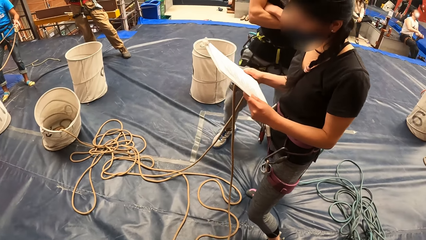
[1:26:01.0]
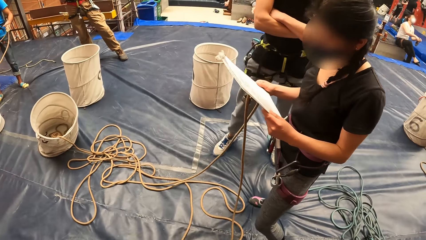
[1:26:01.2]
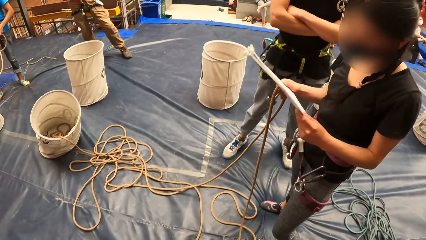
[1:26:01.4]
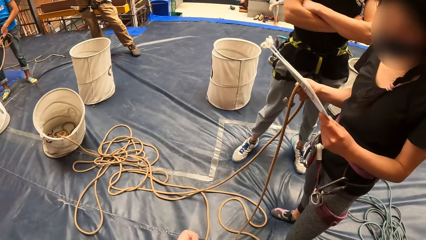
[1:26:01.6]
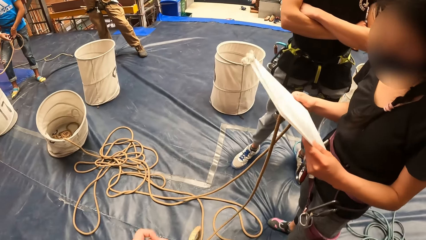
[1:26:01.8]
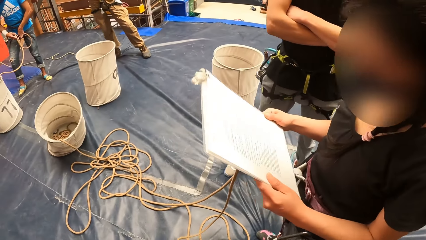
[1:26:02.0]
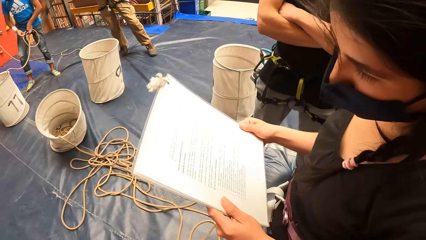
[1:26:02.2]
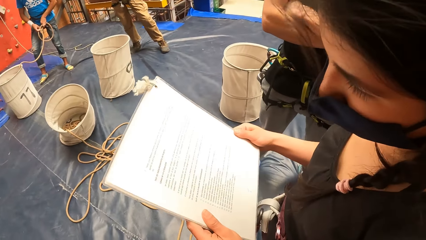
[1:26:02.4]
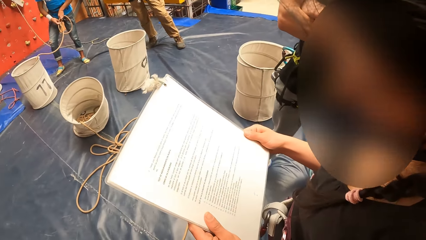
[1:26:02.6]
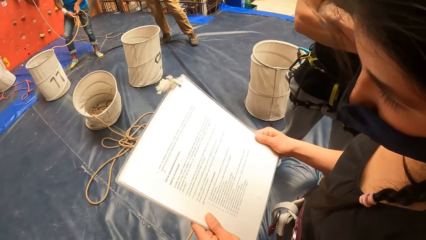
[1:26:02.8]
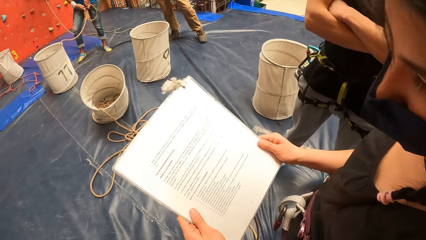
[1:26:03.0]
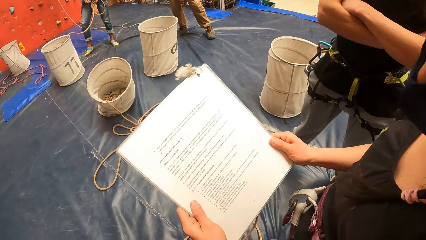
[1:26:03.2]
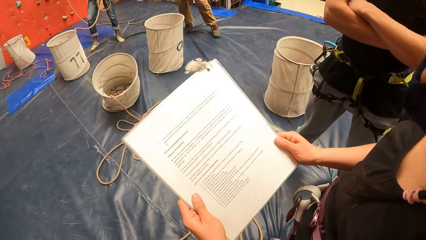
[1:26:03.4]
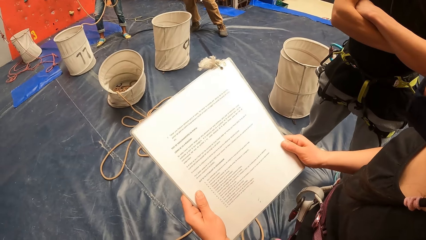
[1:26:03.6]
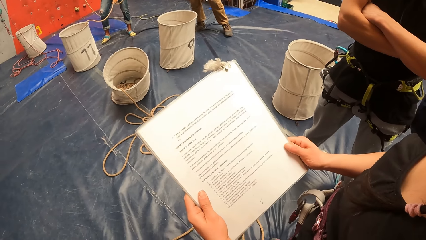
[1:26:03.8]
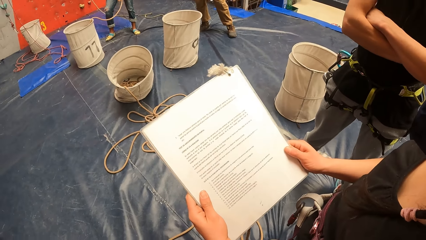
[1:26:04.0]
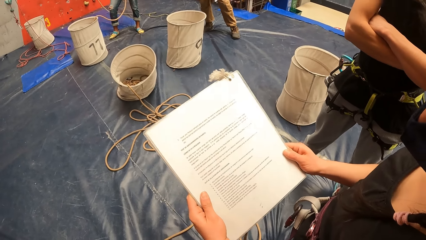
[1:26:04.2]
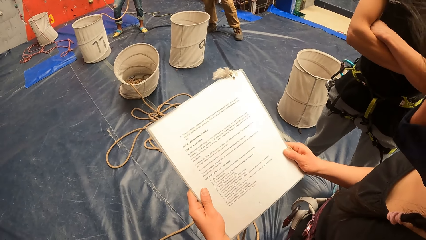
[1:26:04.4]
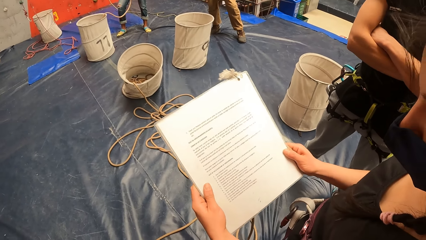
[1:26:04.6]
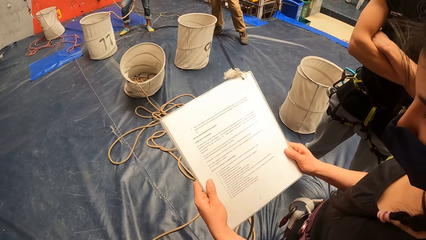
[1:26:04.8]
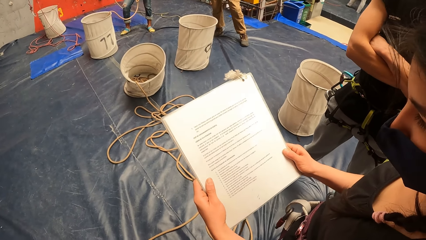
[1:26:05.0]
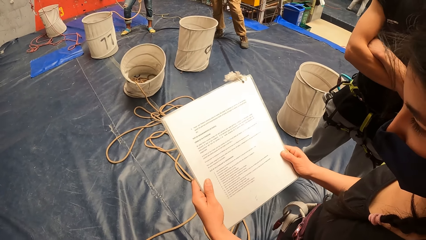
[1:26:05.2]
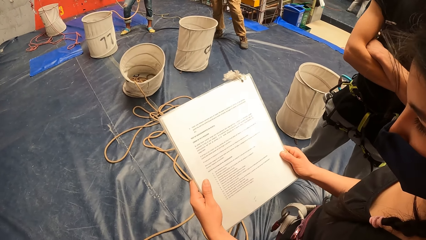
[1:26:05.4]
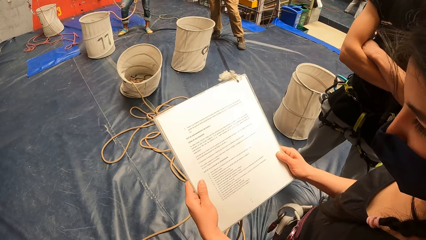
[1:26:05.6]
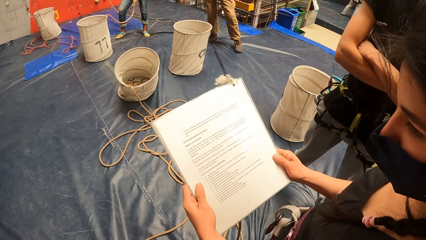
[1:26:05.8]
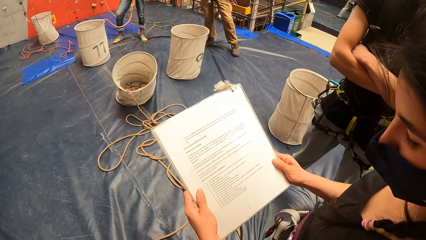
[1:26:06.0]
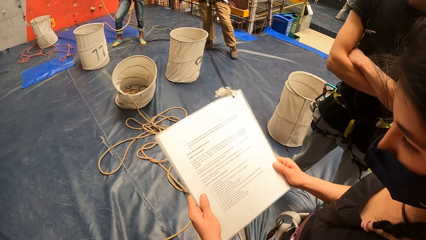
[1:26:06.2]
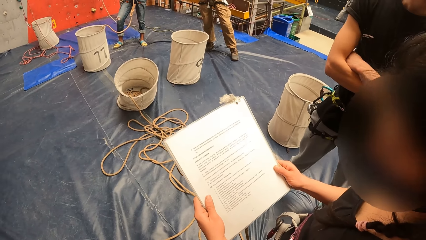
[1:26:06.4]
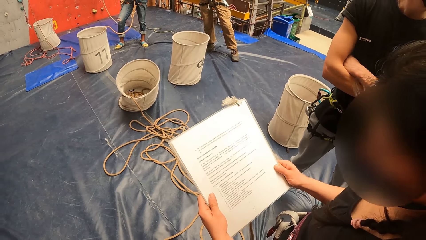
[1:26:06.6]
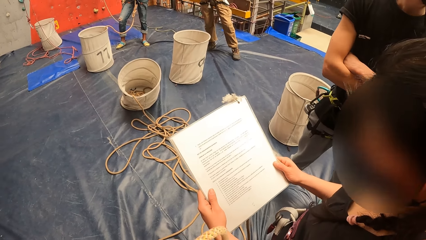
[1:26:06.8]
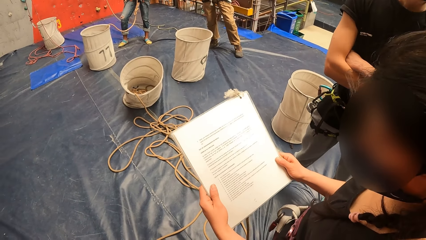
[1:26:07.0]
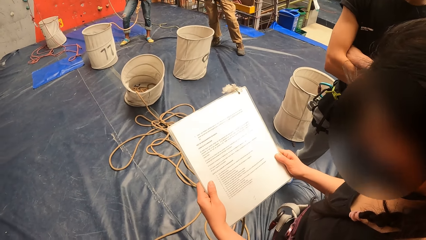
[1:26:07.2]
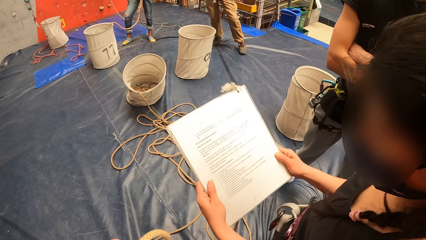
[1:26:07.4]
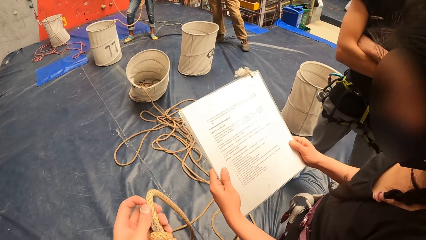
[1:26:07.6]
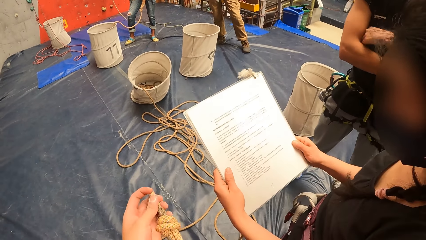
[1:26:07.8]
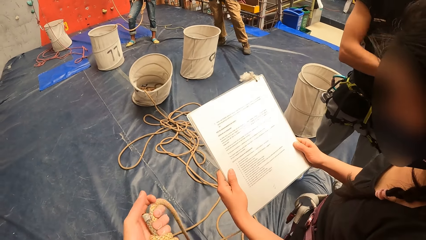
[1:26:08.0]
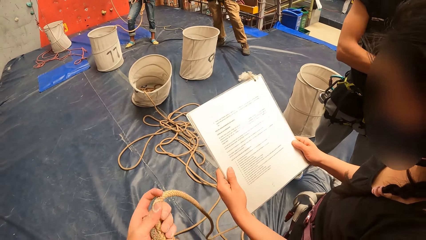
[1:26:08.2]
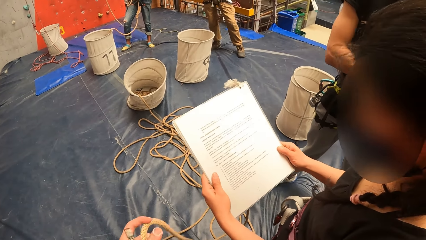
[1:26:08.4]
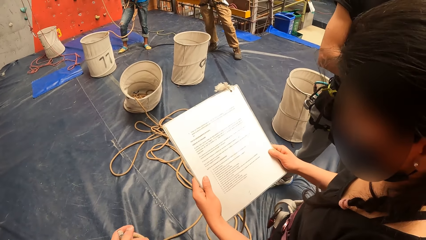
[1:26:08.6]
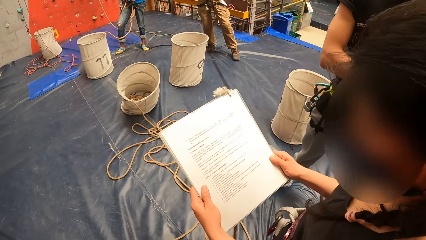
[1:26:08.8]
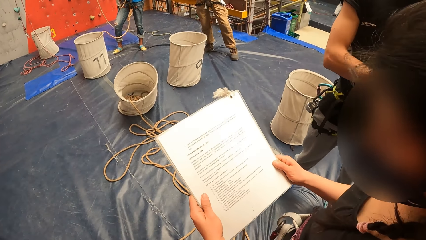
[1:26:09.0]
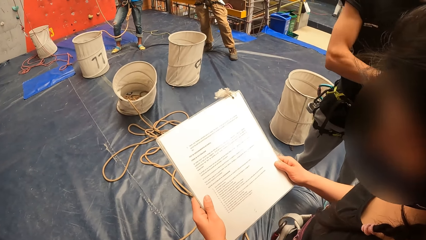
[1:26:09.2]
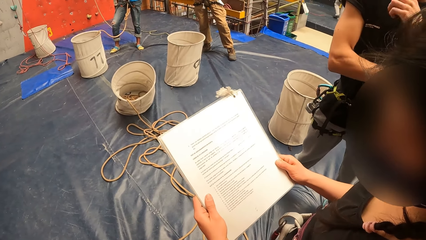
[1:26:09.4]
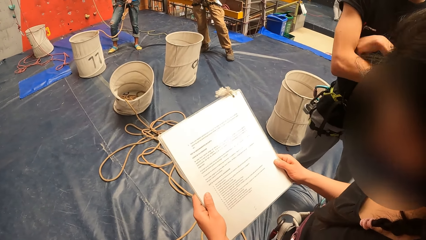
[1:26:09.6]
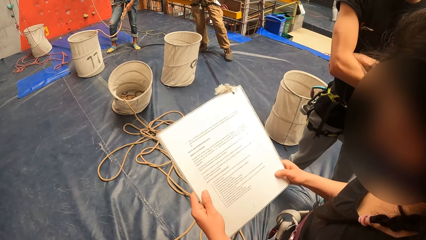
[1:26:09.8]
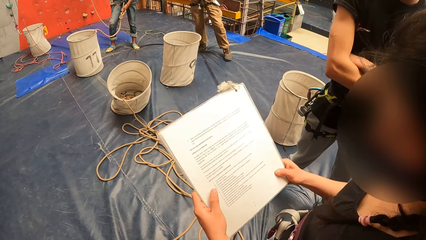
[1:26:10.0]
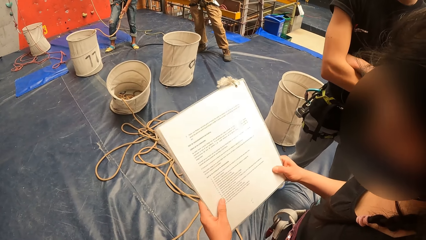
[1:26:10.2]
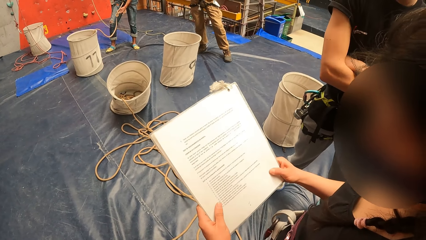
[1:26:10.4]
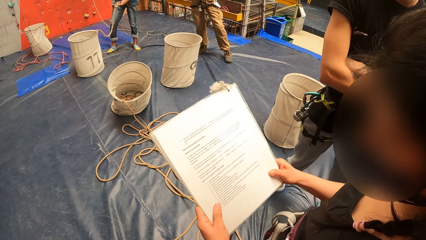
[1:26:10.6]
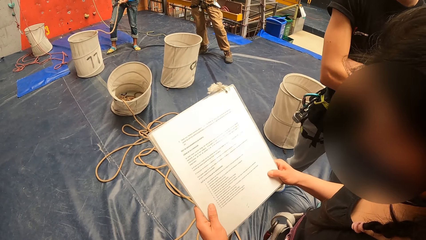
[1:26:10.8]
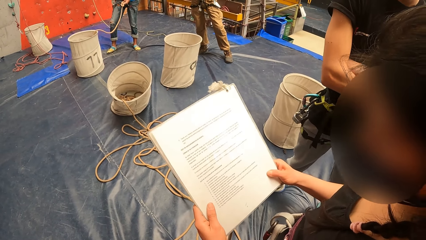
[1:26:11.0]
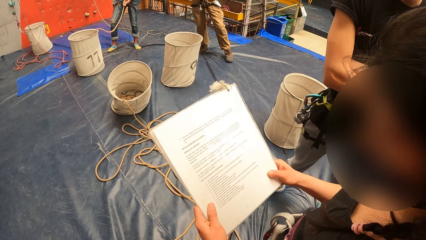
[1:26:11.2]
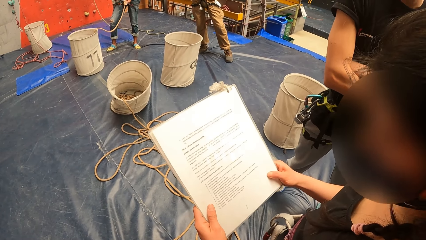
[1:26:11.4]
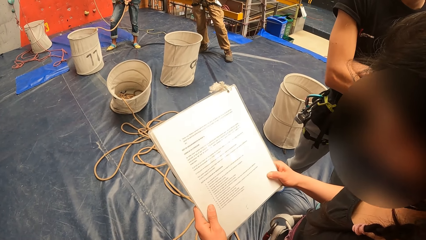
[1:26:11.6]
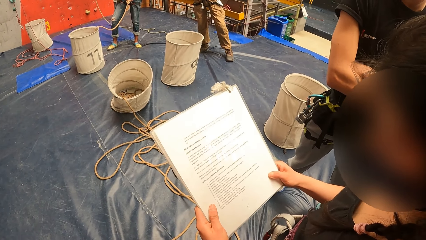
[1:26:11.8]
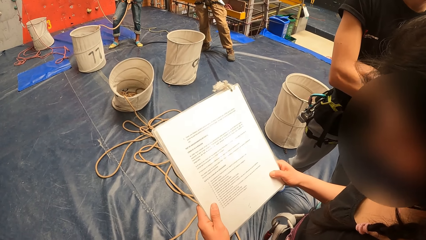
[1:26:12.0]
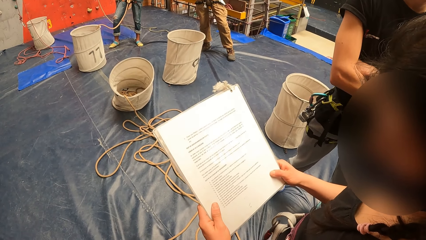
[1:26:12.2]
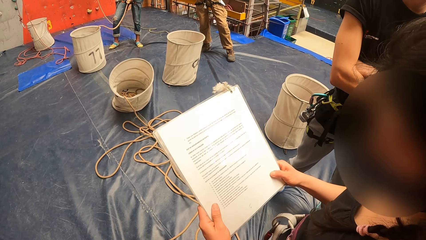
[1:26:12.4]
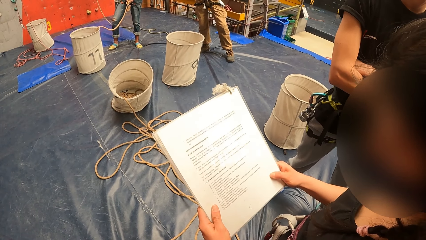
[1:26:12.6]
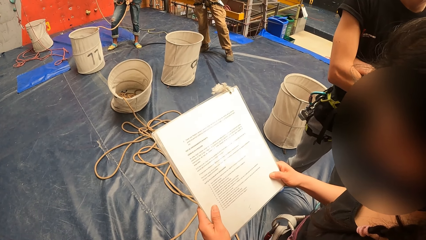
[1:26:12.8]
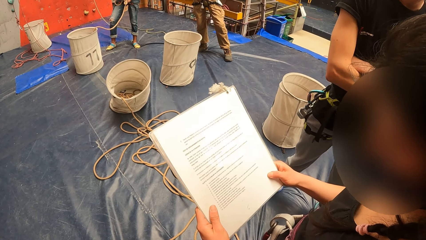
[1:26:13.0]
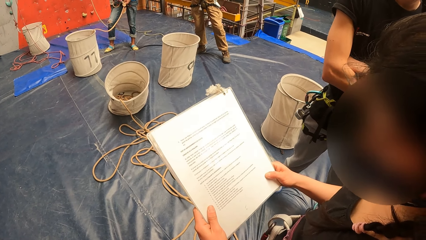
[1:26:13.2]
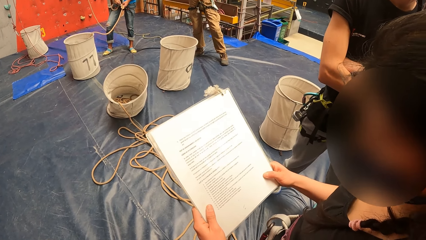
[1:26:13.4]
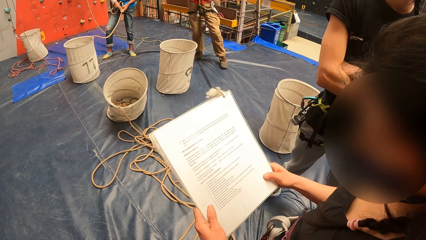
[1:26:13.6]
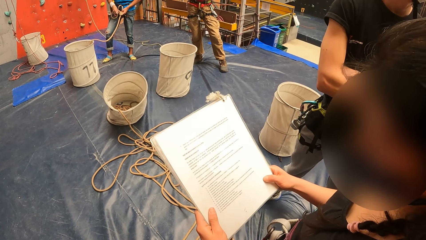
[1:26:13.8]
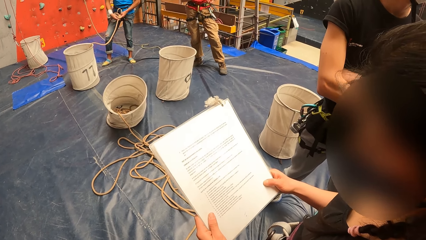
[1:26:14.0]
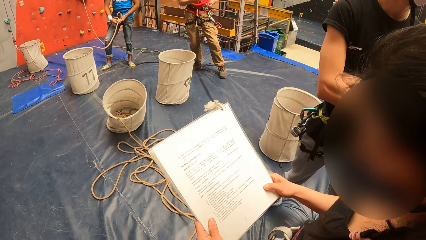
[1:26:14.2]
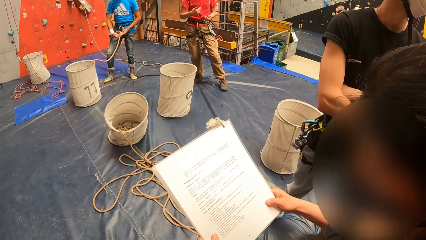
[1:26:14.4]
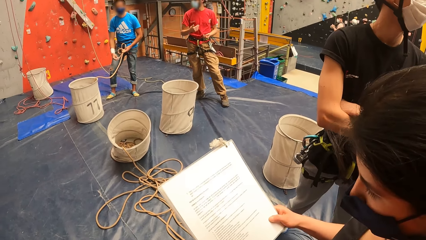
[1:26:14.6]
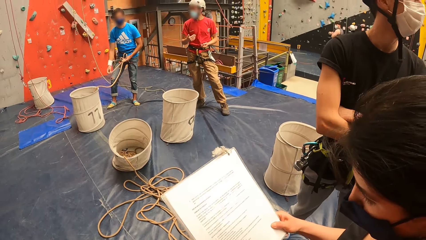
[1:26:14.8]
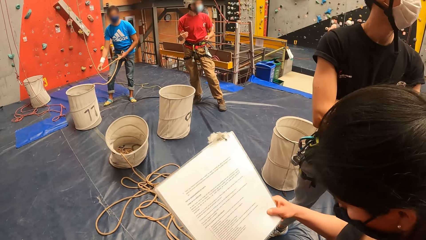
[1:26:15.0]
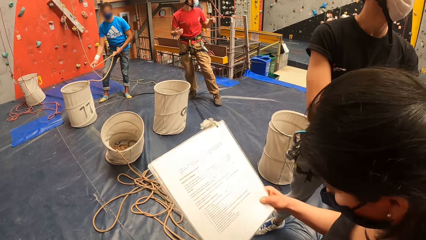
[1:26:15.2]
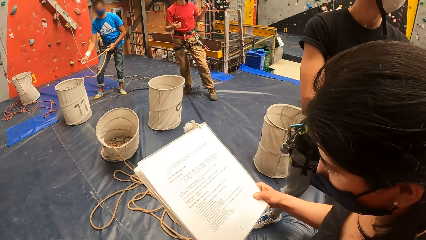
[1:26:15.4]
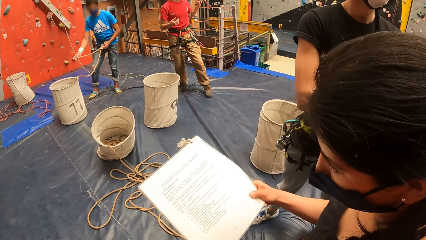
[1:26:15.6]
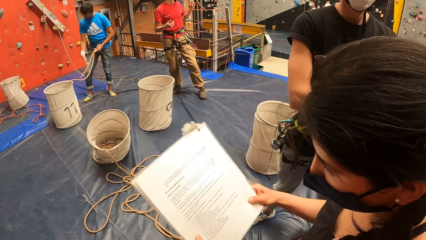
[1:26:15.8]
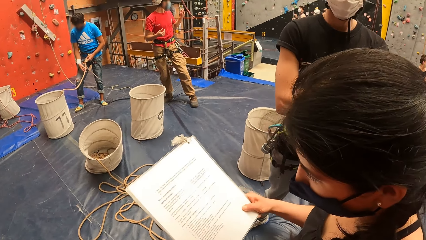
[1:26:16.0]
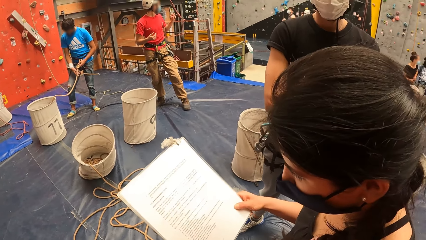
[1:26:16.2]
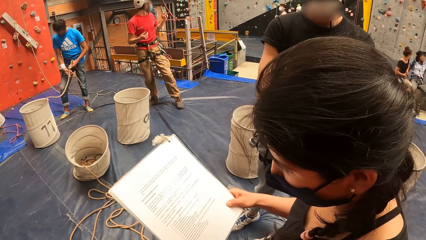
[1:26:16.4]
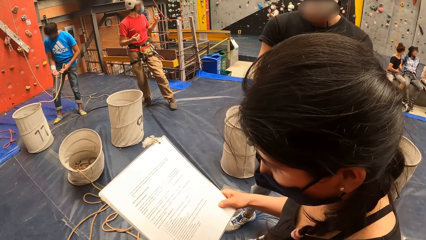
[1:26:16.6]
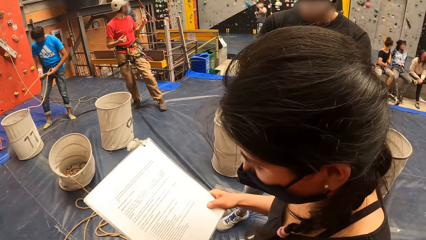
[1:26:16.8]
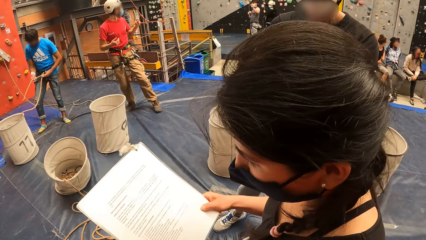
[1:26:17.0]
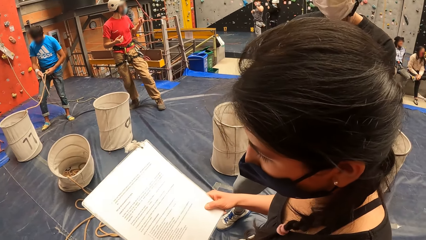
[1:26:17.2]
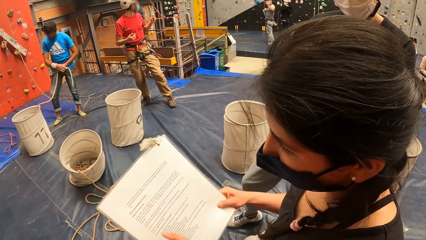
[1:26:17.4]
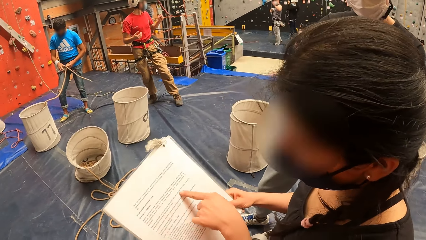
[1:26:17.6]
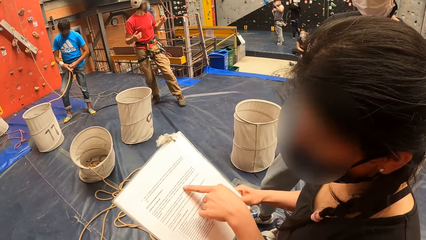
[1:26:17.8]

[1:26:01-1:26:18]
The man crosses his hands together. The camera wearer walks towards the woman. They look at a piece of paper and read the piece of paper. The woman adjusts the piece of paper. The man fidgets. The camera wearer adjusts a rope. The man does something. The woman nods and moves her head down.
